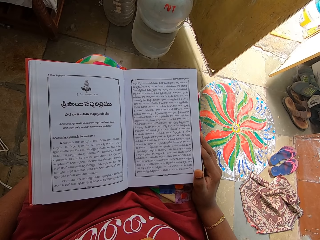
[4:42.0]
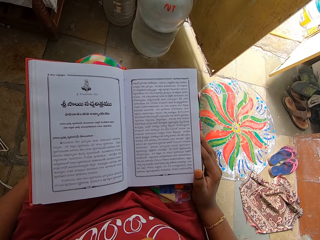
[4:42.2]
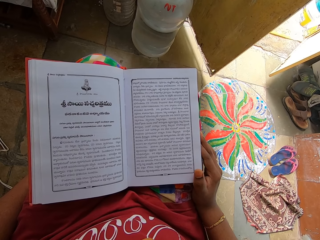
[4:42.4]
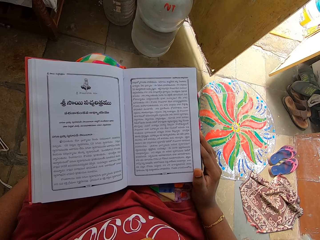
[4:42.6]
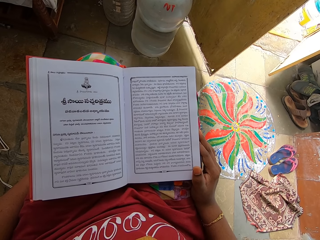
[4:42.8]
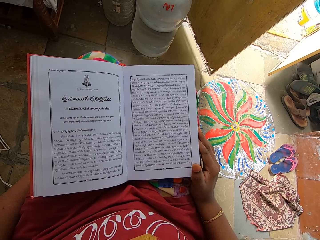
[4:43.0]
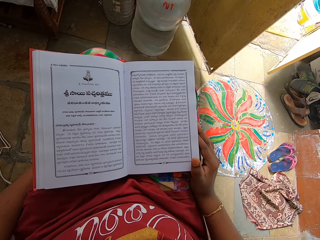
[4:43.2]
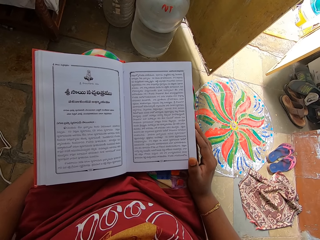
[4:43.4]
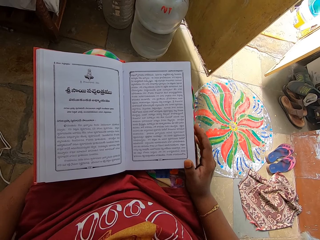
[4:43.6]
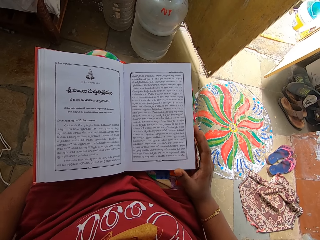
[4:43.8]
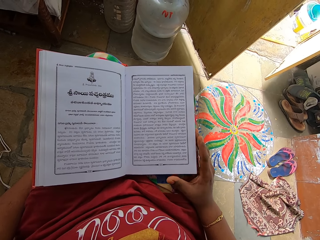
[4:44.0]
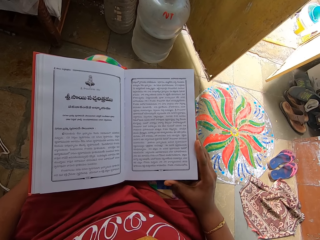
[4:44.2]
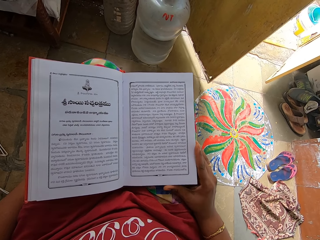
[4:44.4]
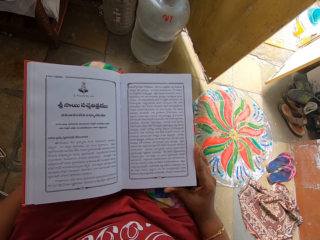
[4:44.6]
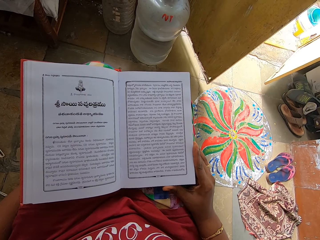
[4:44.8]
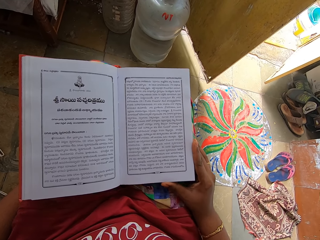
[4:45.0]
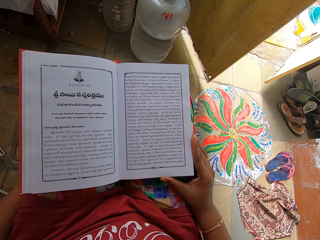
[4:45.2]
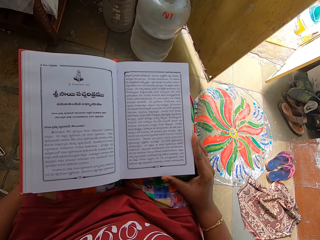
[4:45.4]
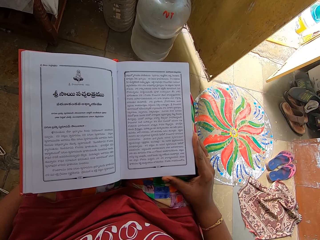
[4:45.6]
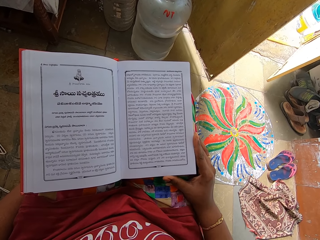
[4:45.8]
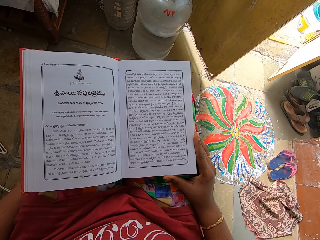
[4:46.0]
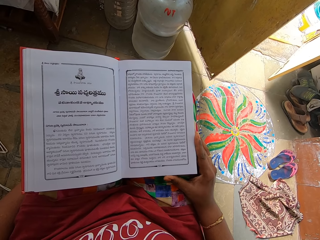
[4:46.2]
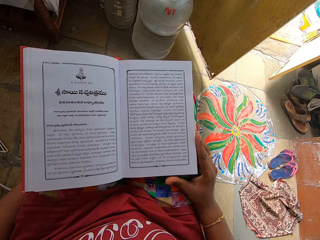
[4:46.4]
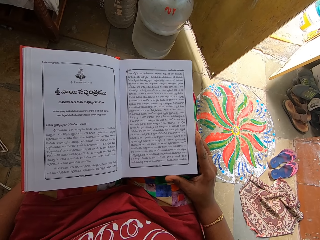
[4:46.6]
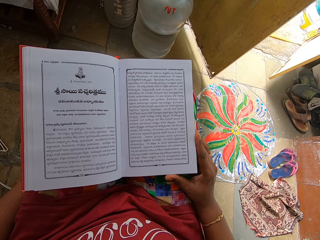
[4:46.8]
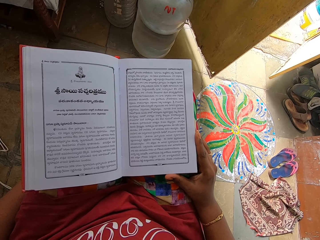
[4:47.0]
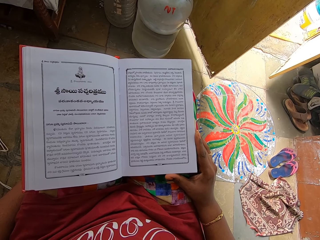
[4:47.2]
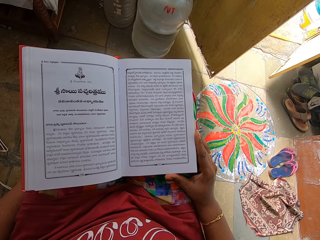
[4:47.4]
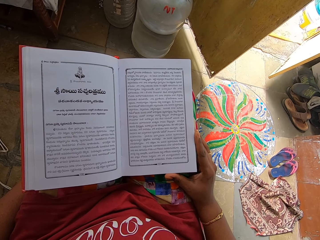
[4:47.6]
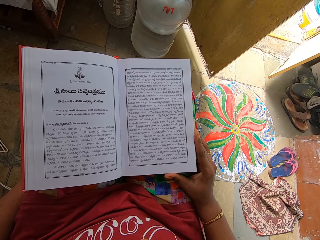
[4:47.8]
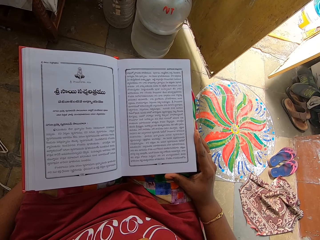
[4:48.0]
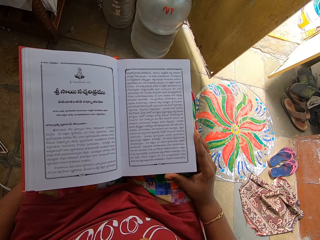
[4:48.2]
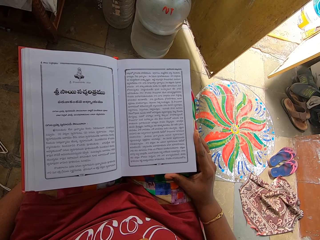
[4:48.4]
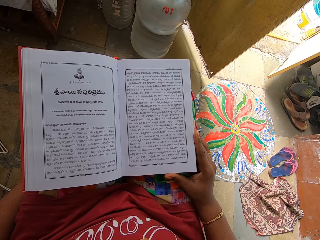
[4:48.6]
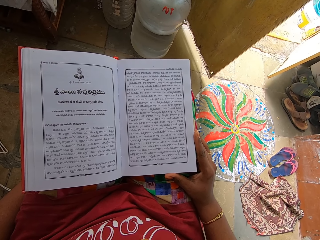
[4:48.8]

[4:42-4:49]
The camera wearer holds a book.

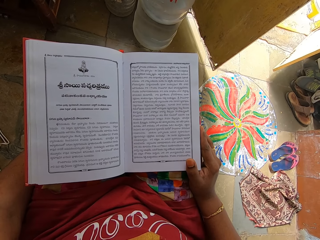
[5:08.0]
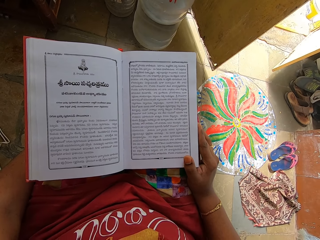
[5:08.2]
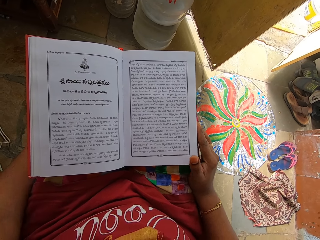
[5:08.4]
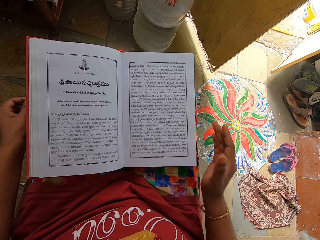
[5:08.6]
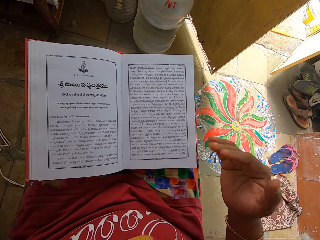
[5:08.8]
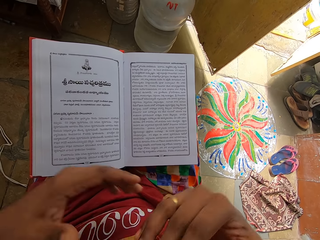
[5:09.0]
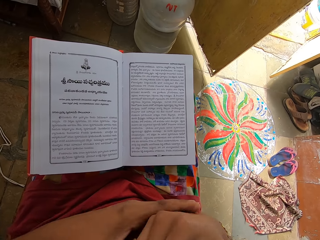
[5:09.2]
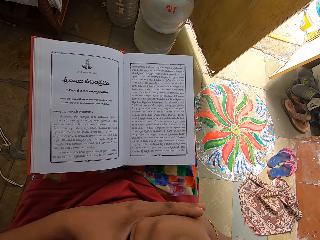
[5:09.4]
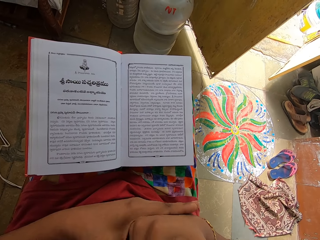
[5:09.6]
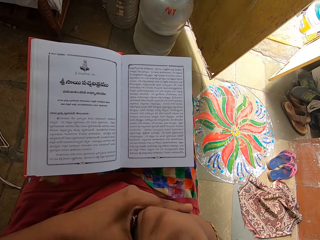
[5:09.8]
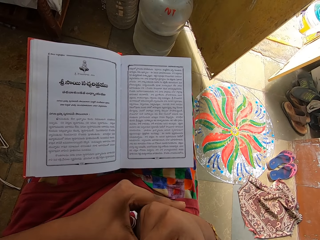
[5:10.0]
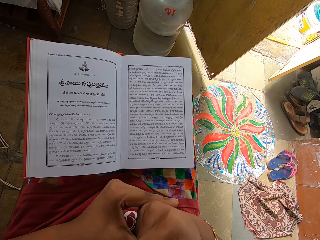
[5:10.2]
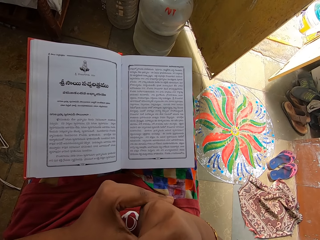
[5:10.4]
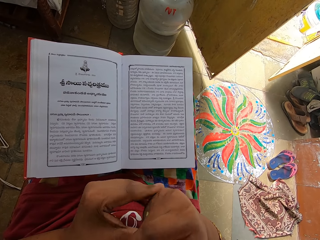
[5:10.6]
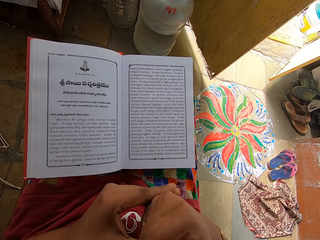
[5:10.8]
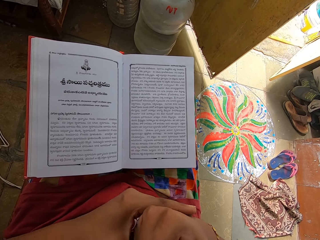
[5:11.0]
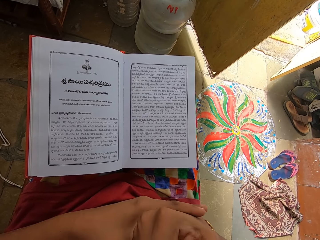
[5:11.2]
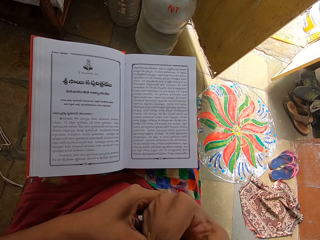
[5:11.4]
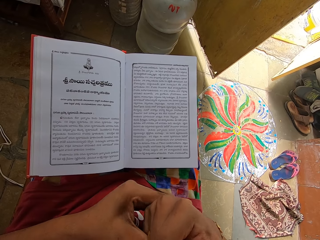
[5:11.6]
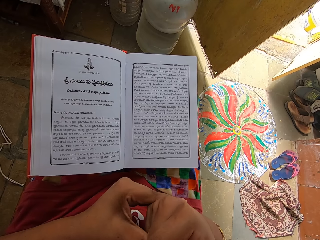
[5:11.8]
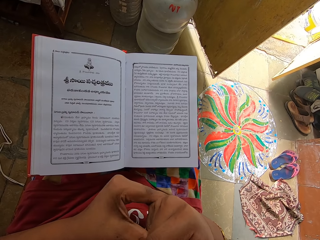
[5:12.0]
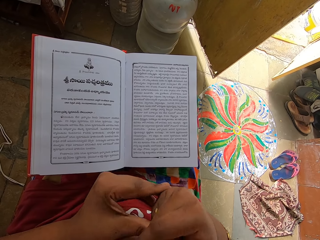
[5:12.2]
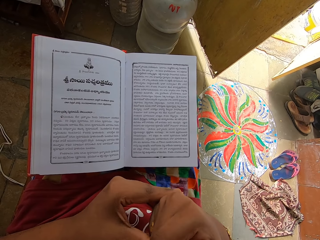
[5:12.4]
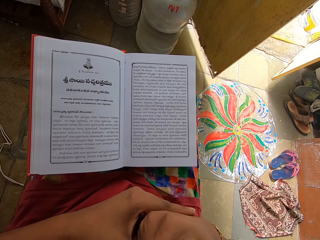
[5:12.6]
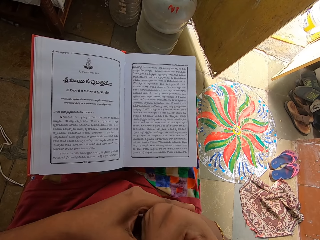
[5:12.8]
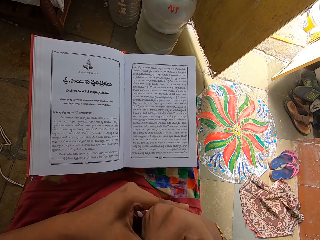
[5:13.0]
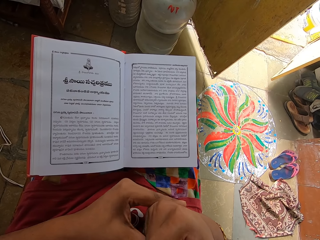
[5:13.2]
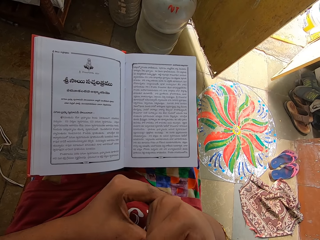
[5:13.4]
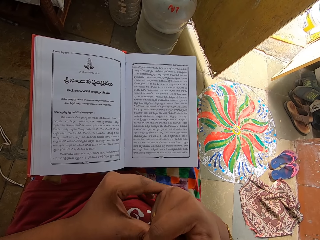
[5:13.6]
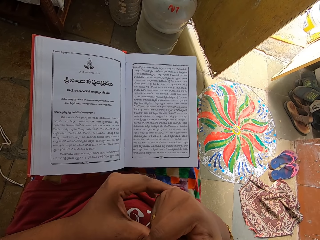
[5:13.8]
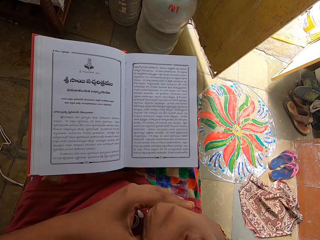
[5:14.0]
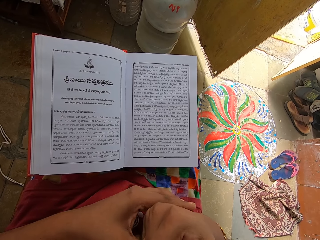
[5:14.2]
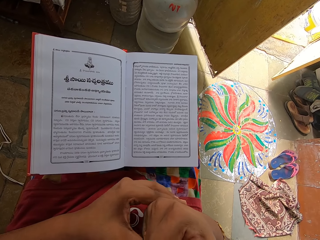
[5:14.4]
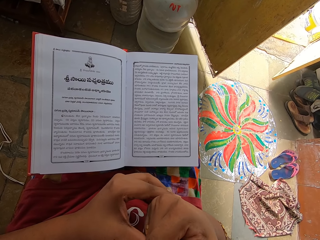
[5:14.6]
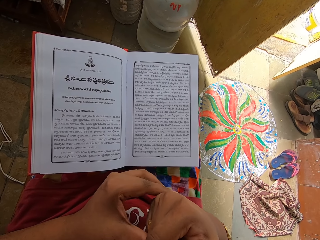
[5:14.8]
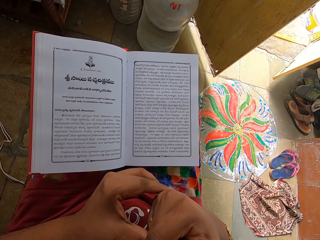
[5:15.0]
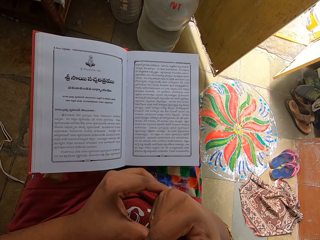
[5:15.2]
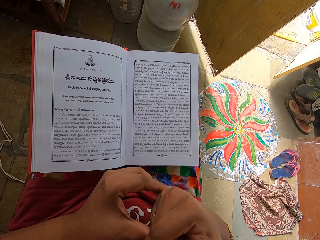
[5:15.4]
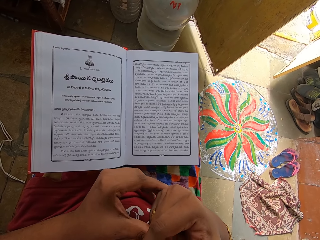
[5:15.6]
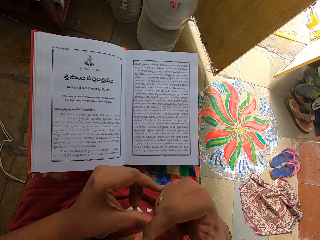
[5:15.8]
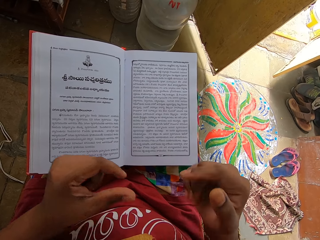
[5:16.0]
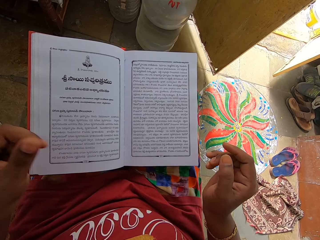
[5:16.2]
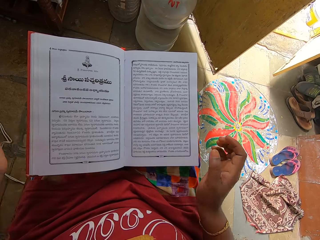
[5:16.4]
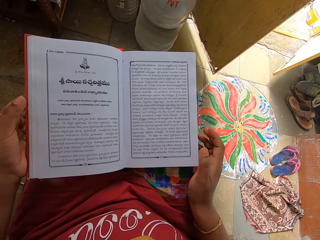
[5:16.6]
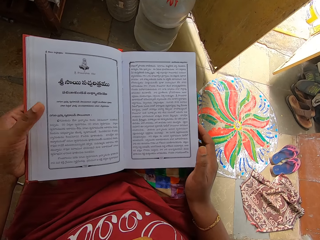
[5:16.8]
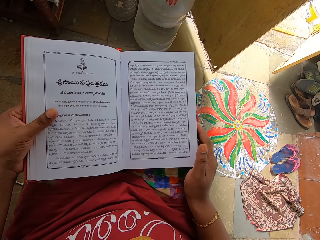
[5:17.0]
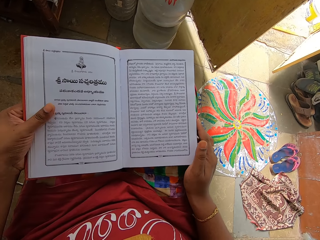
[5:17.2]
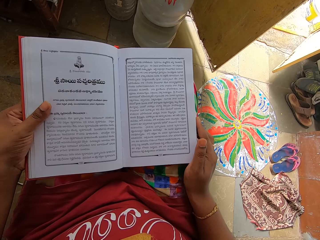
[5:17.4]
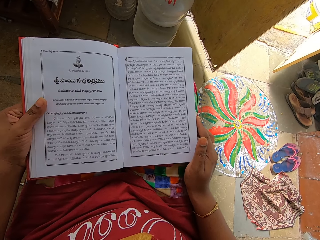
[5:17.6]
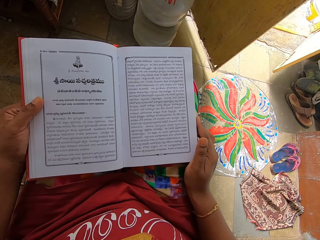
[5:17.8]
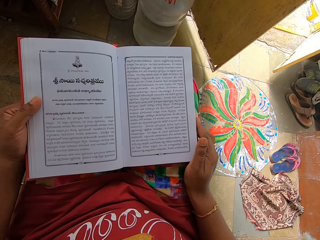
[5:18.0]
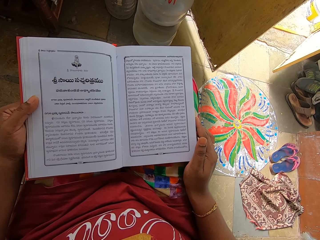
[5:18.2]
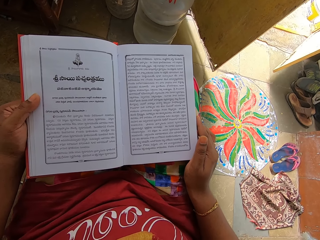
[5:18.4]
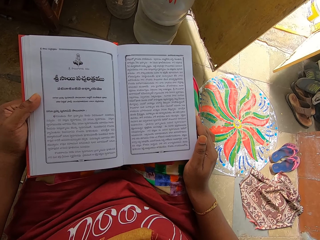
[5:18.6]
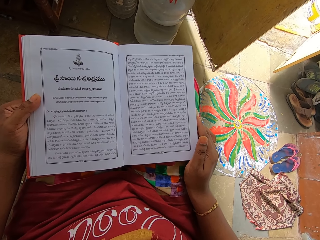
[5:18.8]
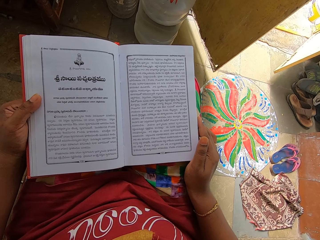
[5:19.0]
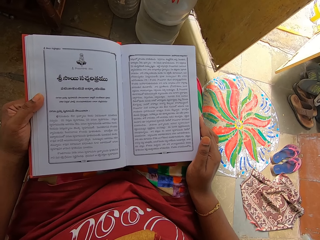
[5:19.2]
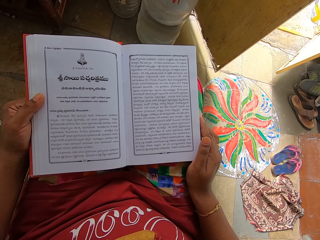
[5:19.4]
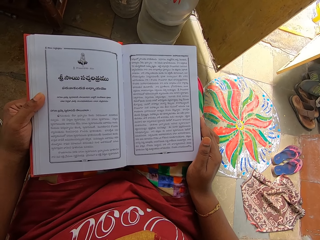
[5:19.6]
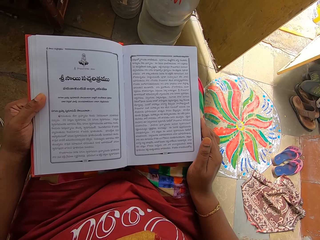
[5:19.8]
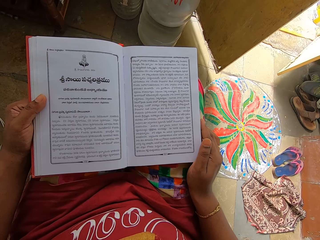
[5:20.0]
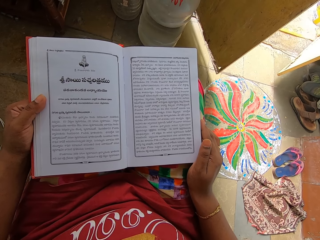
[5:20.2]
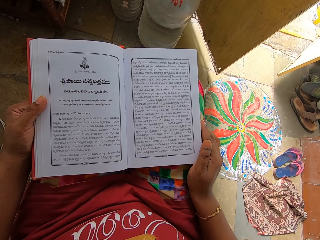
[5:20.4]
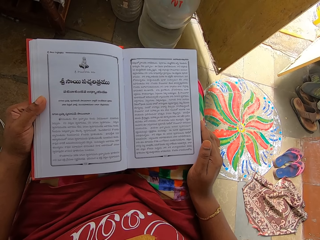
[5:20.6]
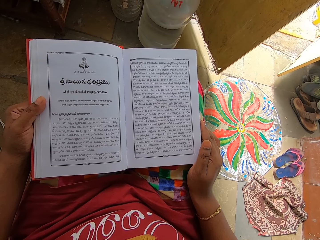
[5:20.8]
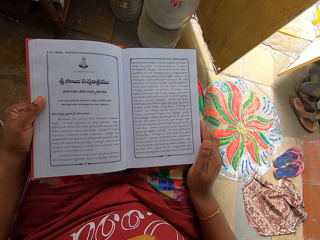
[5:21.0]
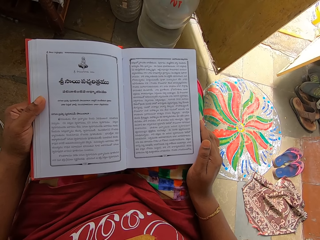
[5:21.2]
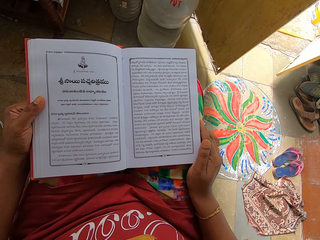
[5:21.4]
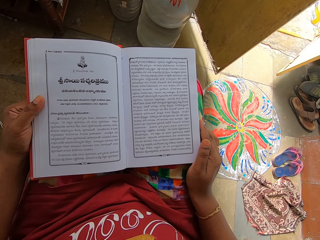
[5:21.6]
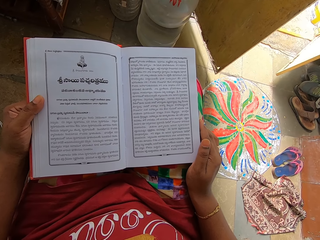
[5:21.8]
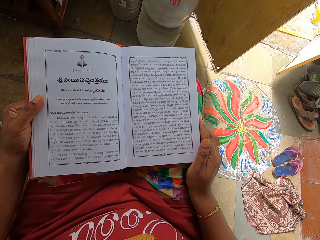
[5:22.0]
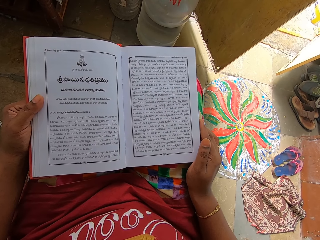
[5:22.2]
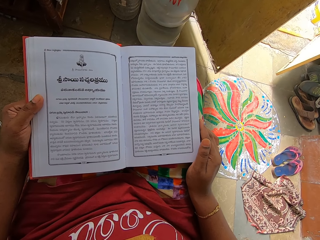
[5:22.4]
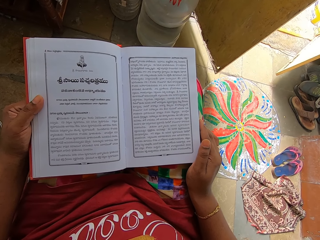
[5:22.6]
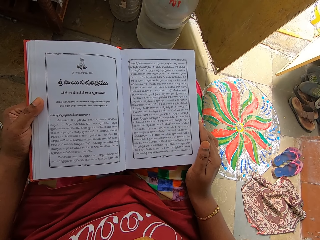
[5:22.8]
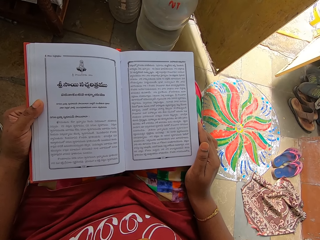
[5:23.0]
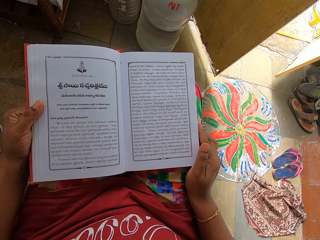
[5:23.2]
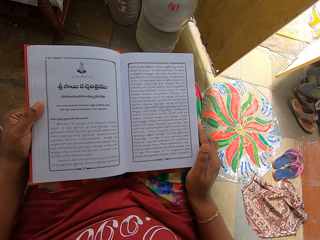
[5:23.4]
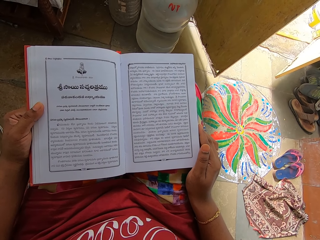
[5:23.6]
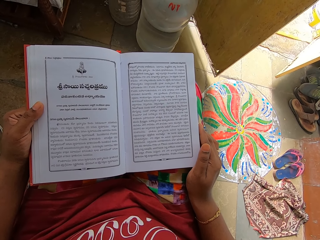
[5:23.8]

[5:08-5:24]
The camera wearer scratches the hand. They hold a book. They read the book.
